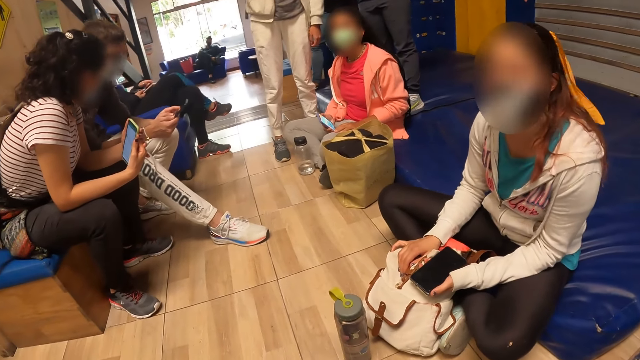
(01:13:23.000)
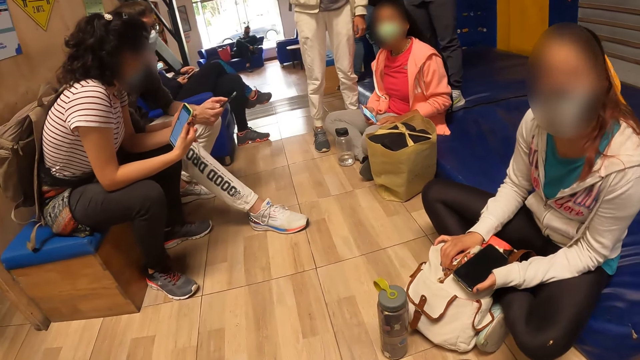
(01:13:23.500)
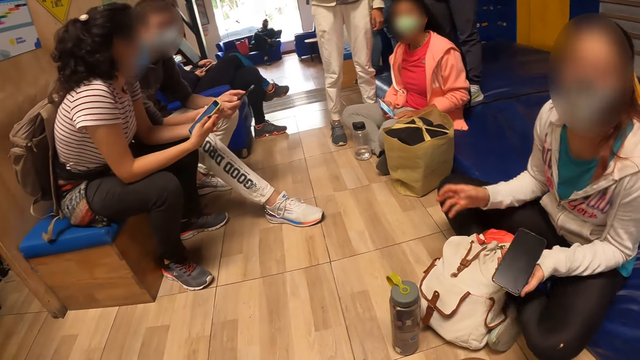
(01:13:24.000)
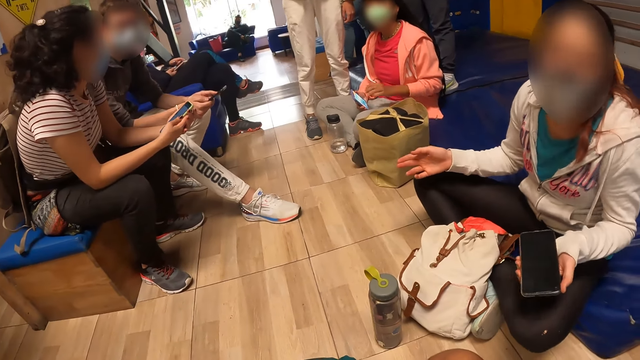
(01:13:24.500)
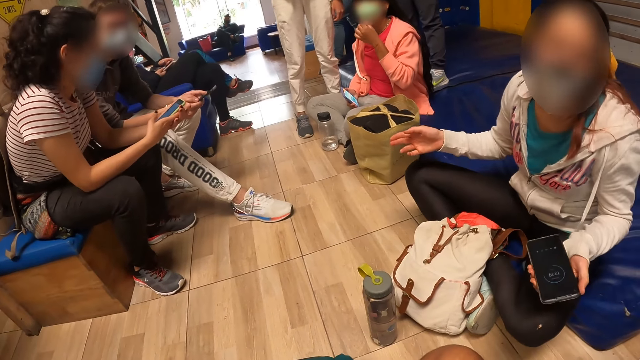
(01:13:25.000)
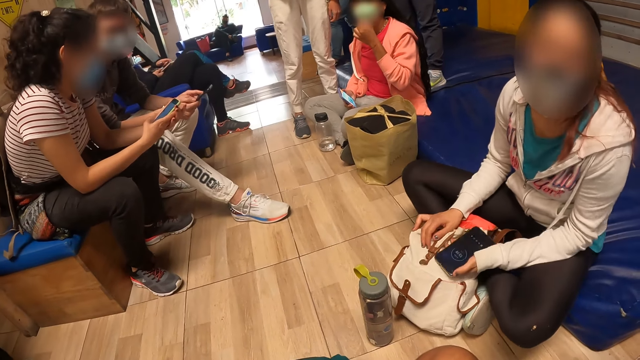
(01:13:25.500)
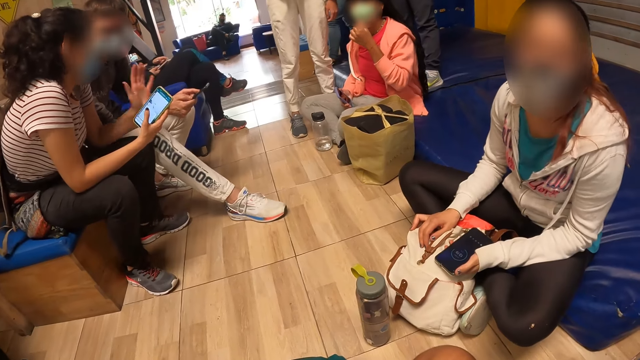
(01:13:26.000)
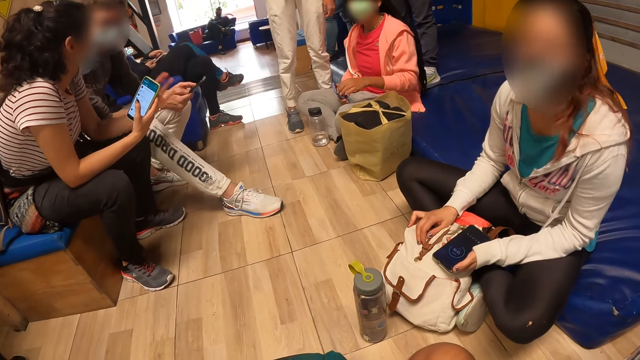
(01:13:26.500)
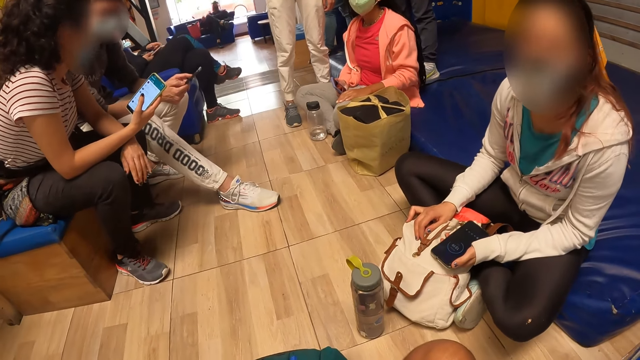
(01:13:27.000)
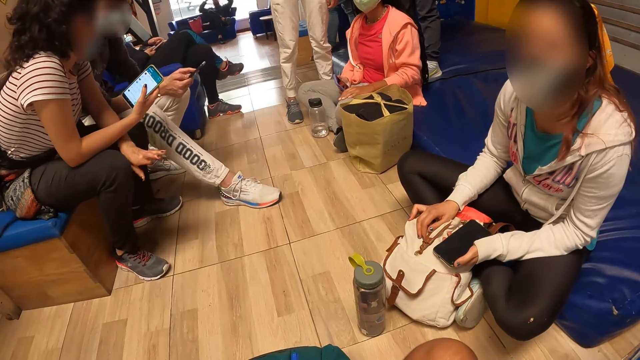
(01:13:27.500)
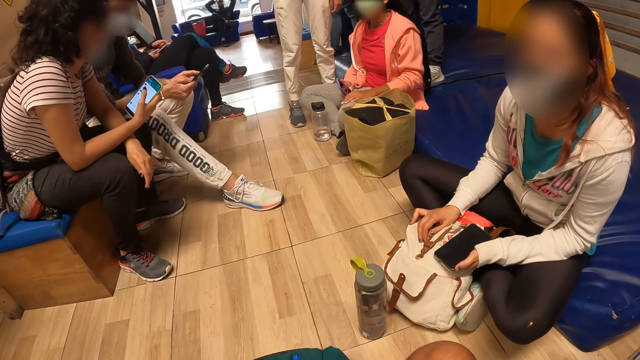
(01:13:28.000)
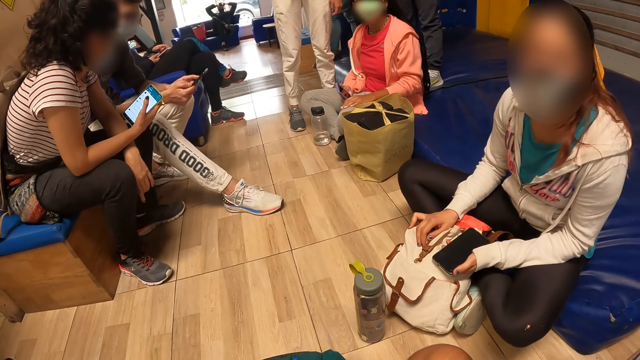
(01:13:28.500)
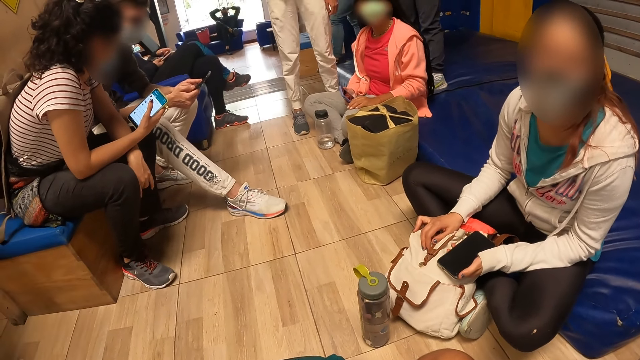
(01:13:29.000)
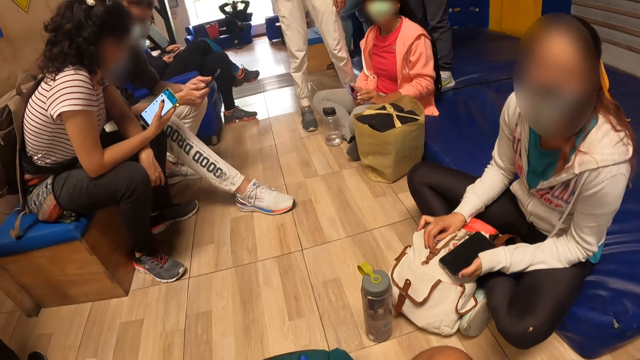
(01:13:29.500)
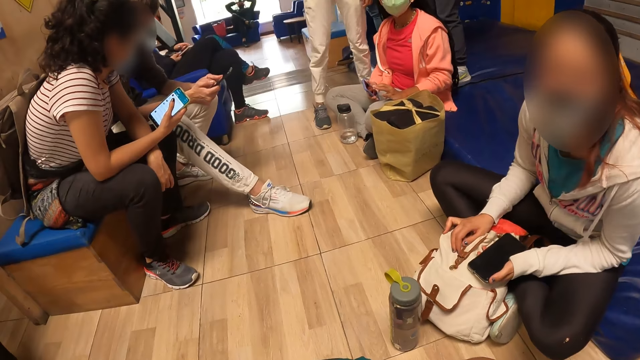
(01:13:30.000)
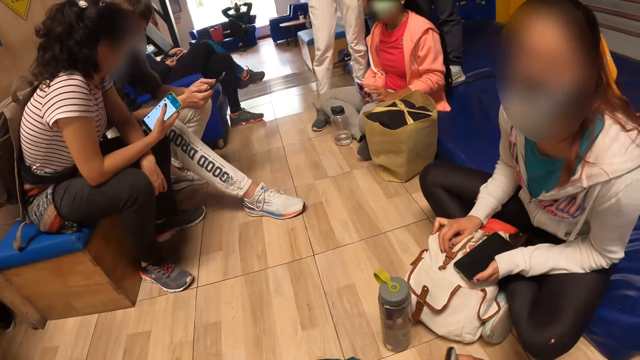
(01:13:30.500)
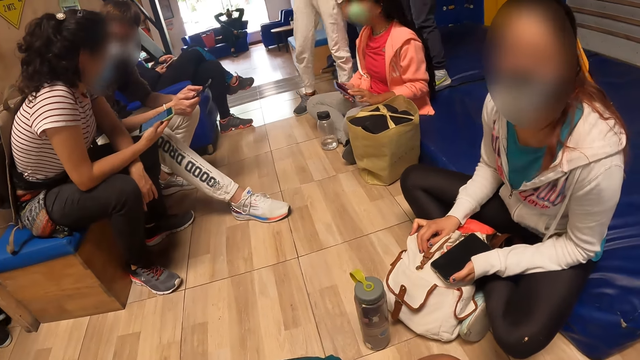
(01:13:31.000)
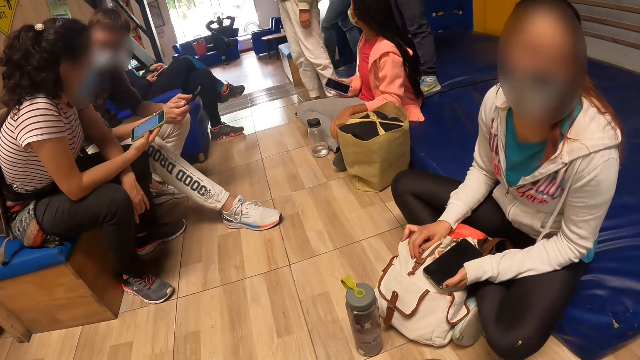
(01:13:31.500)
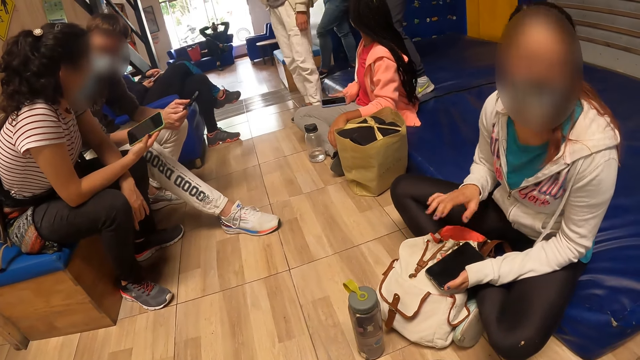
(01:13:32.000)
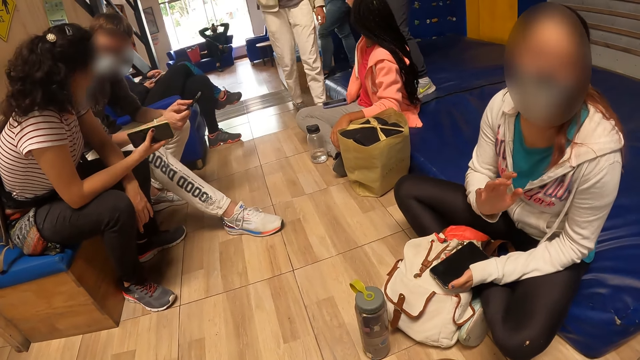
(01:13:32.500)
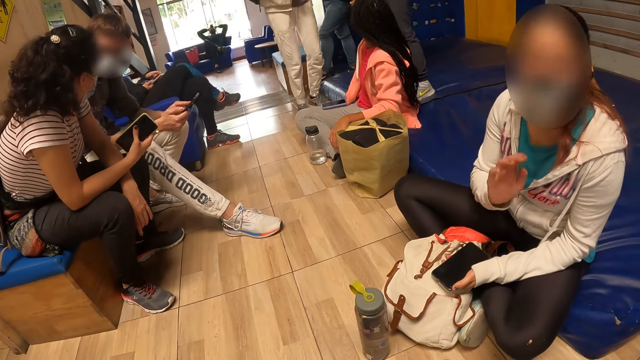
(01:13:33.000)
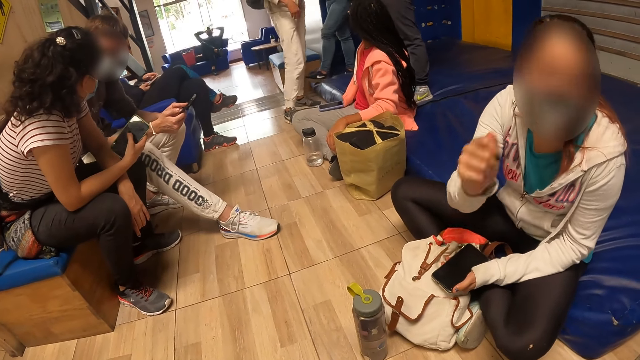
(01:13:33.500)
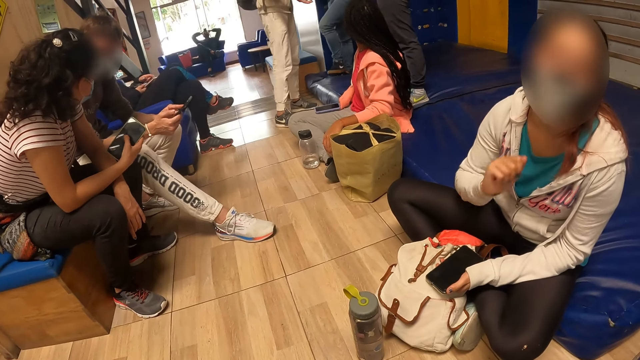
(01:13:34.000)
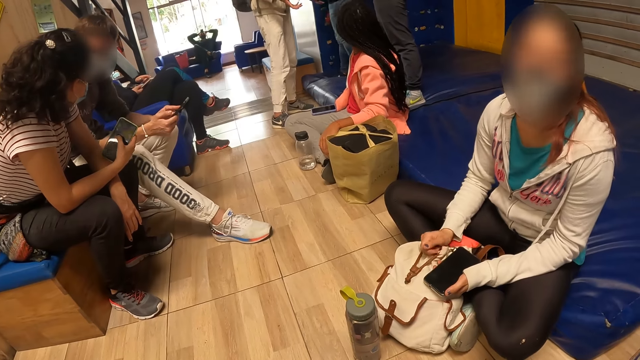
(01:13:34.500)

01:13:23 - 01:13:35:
A woman adjusts a face mask on her face with her left hand. Another woman holds the mobile phone in both hands. The other woman holds the mobile phone in her right hand and gestures with her left hand.

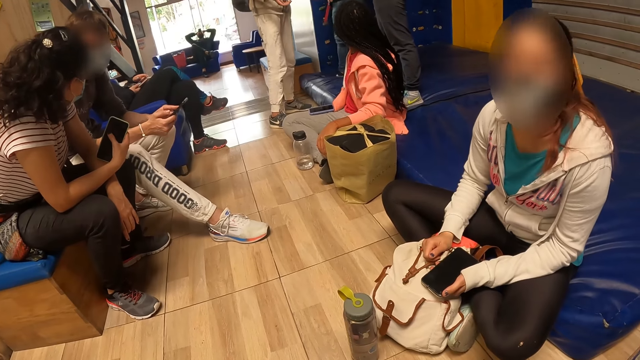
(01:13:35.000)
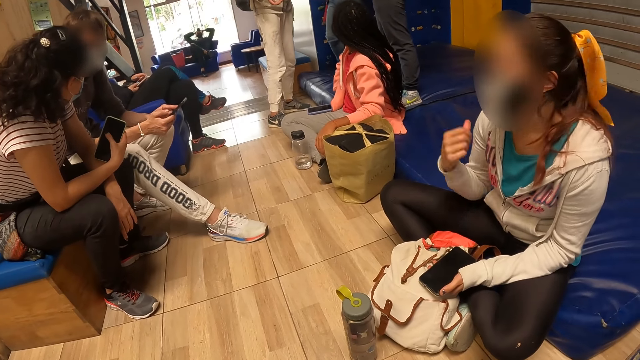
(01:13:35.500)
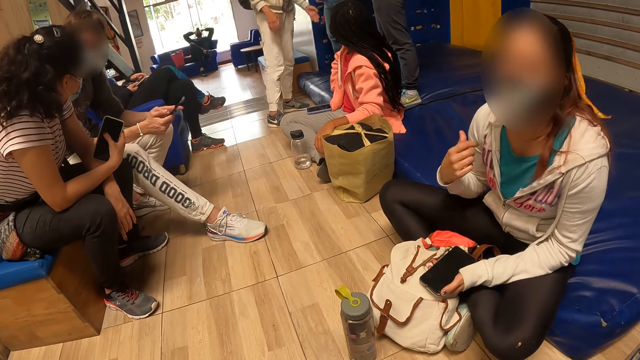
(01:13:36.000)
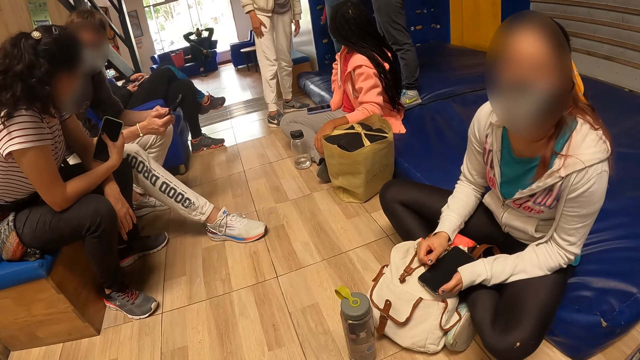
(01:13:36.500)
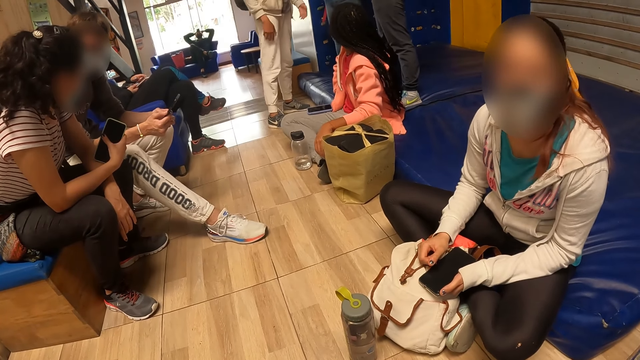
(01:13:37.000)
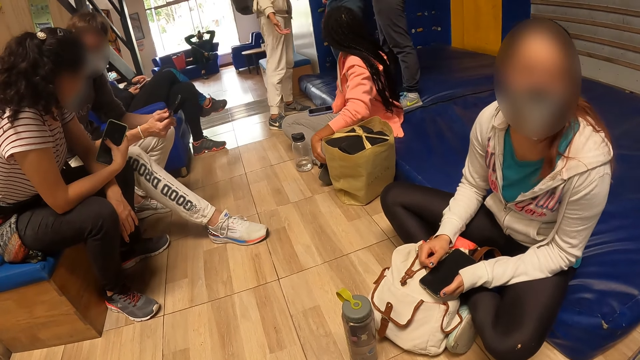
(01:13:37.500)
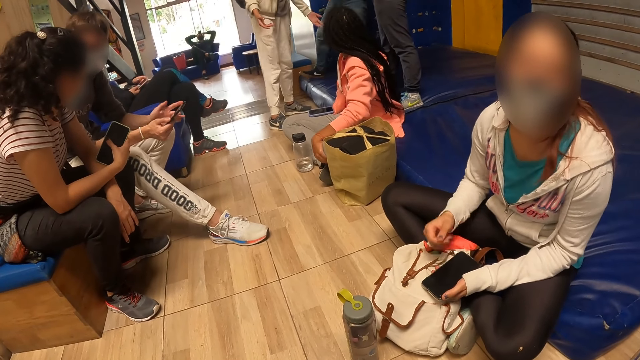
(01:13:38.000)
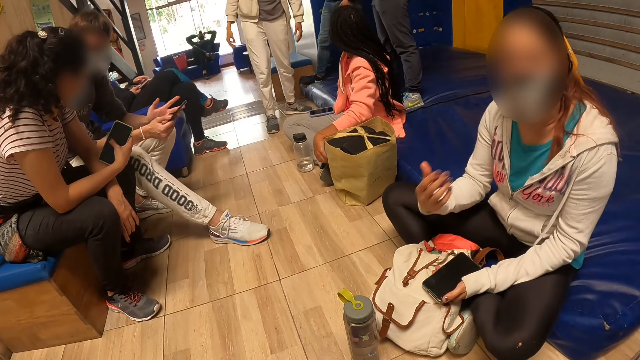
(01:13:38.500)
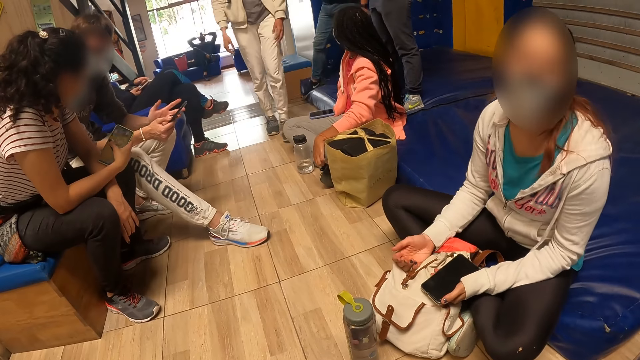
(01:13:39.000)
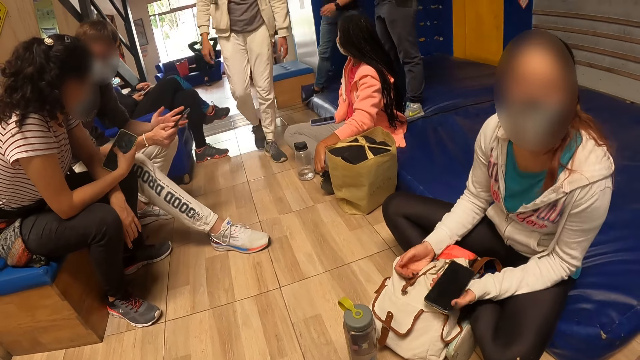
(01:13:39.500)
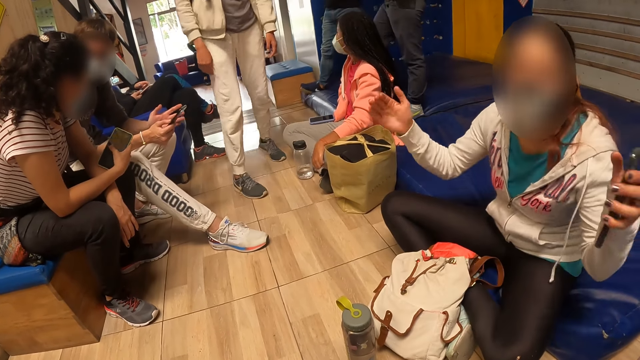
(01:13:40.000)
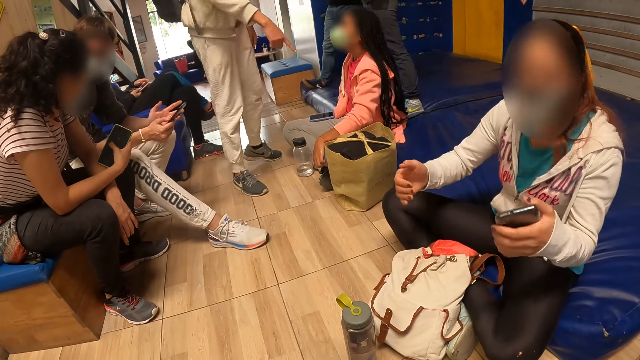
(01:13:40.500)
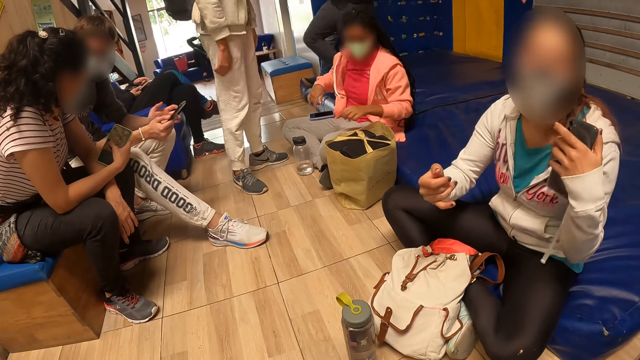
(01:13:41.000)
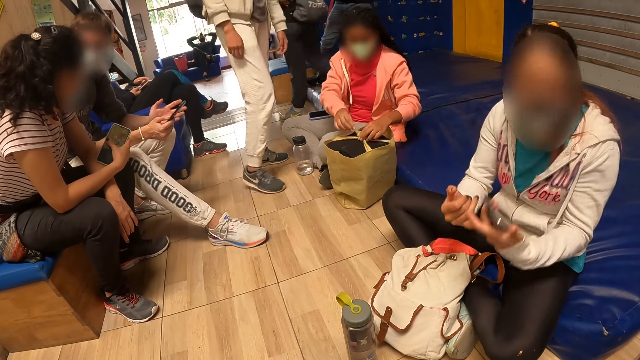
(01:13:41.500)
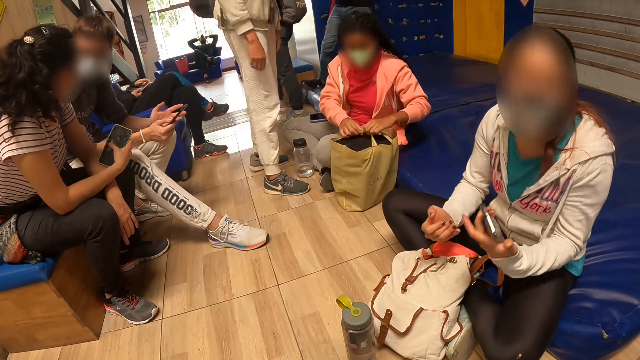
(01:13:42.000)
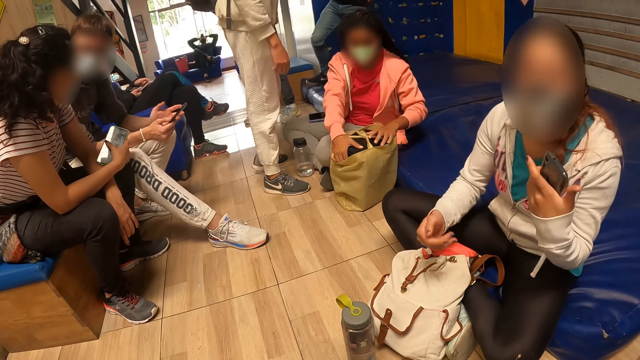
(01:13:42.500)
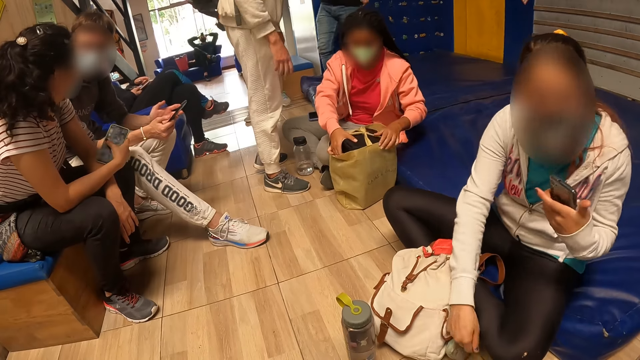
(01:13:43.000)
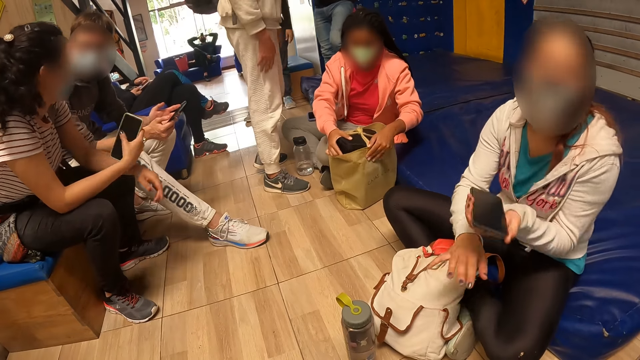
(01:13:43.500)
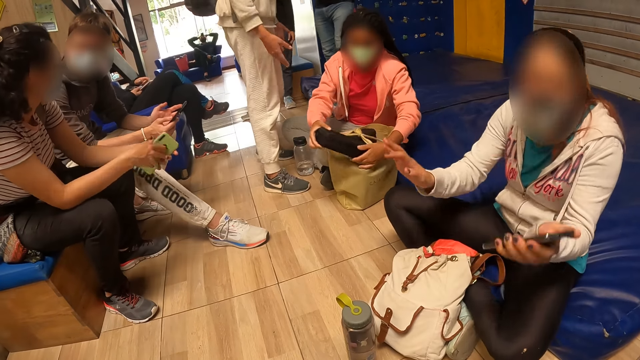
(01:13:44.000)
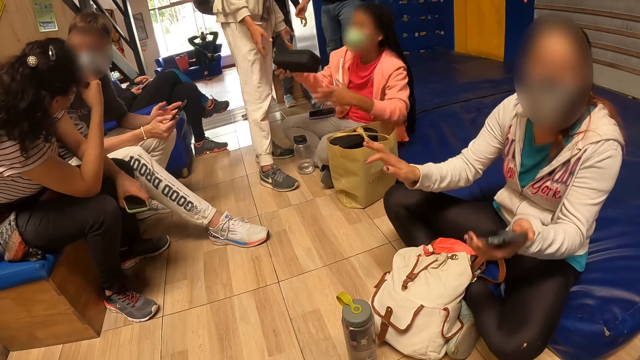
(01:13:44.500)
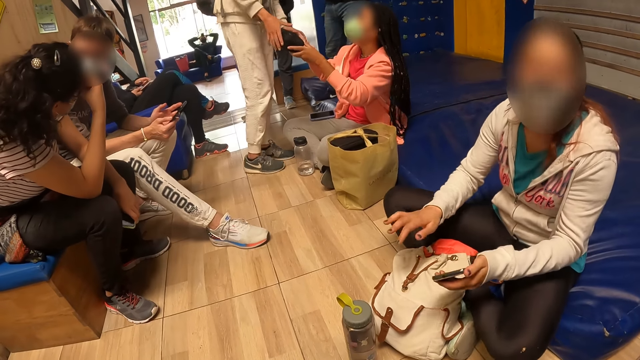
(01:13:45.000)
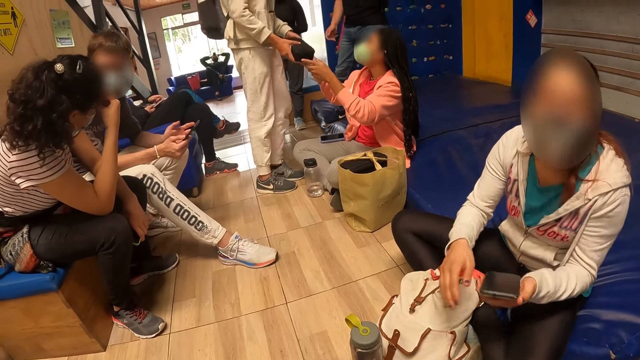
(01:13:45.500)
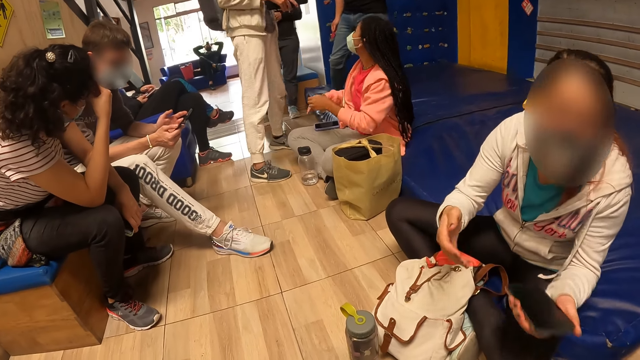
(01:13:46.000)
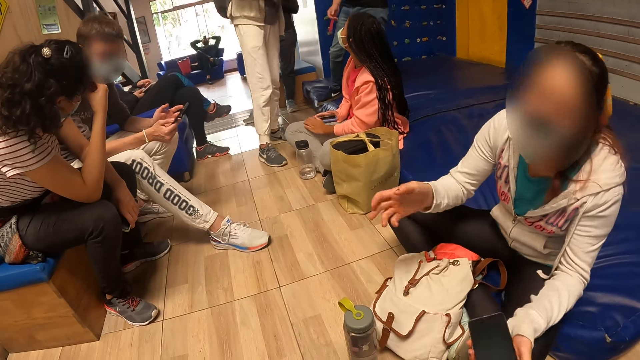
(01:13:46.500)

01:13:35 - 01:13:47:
A woman gestures with her right hand. Another woman moves both her hands through a bag. The second woman removes a purse from the bag on the floor with her right hand. A third woman passes the mobile phone from her right hand to her left hand. The second woman gives the first woman the purse with both hands. The third woman holds a camera on her head with her right hand.
